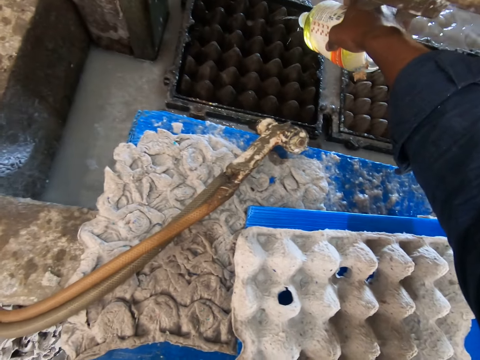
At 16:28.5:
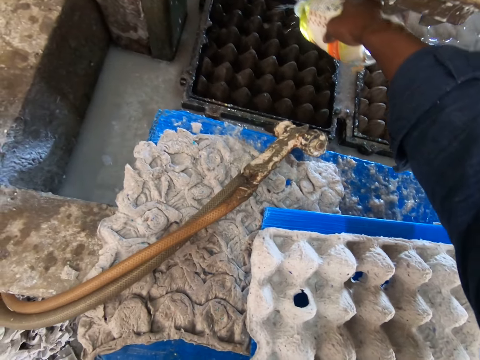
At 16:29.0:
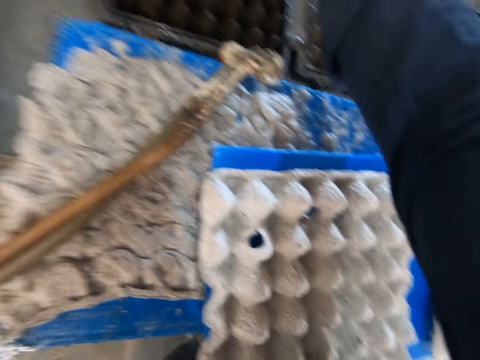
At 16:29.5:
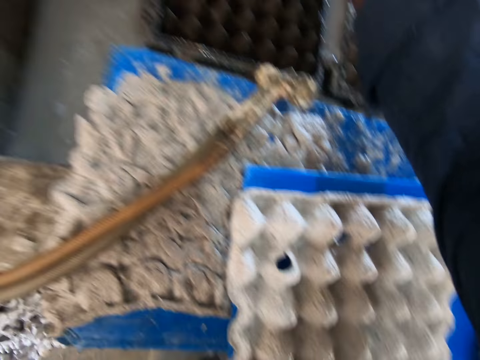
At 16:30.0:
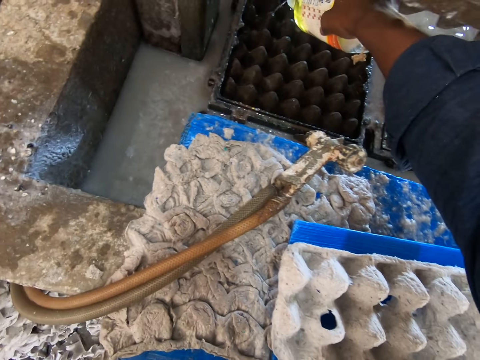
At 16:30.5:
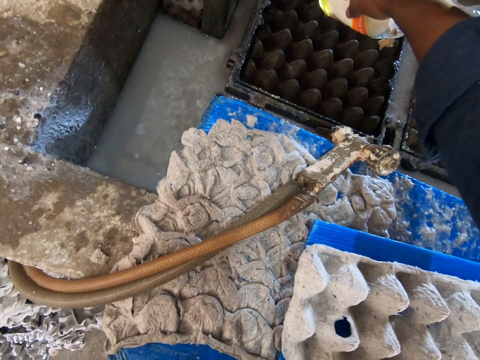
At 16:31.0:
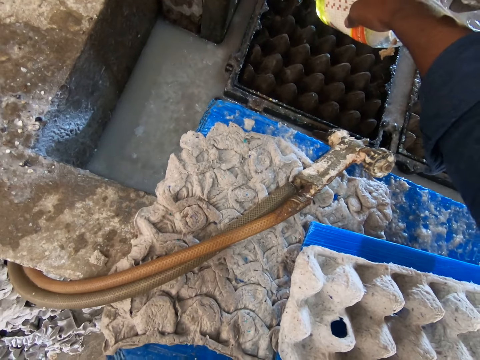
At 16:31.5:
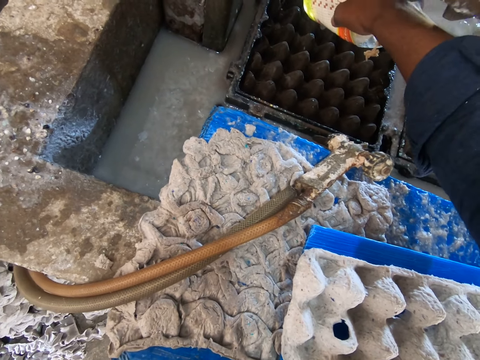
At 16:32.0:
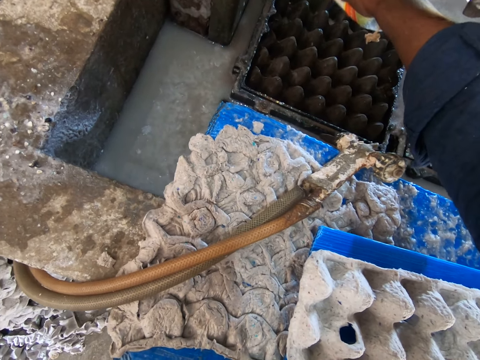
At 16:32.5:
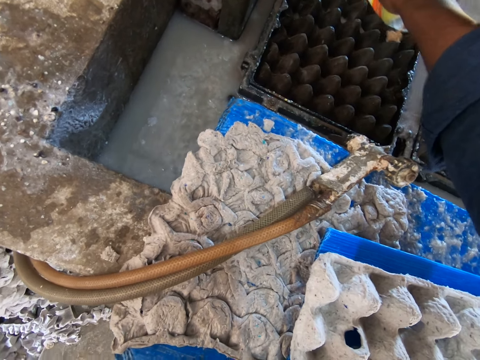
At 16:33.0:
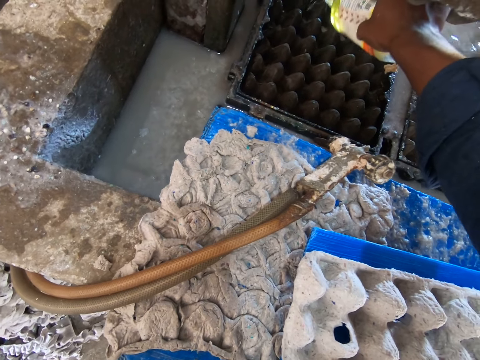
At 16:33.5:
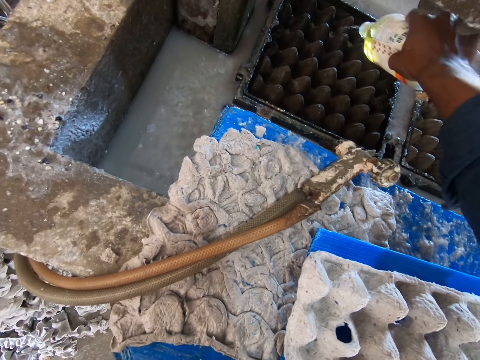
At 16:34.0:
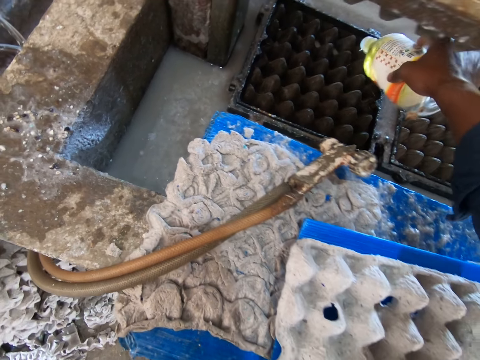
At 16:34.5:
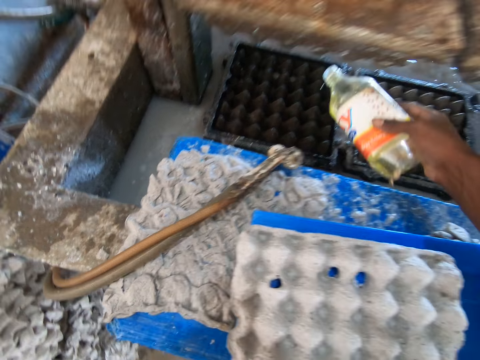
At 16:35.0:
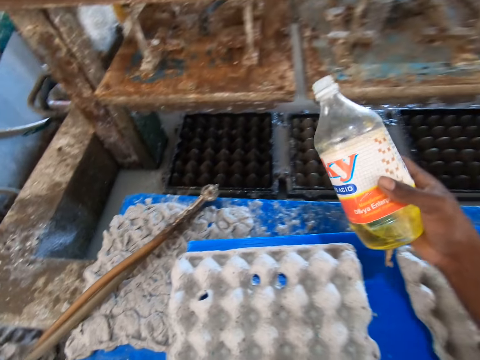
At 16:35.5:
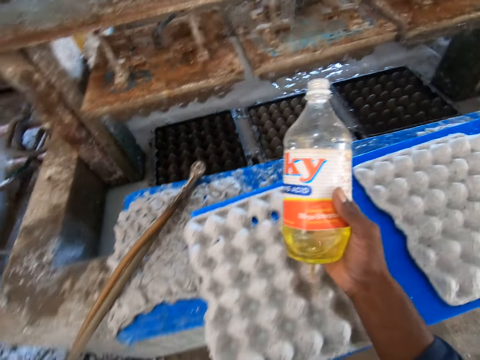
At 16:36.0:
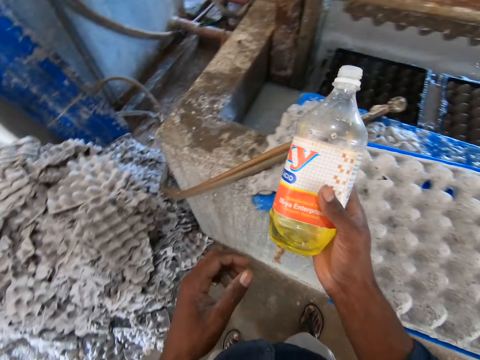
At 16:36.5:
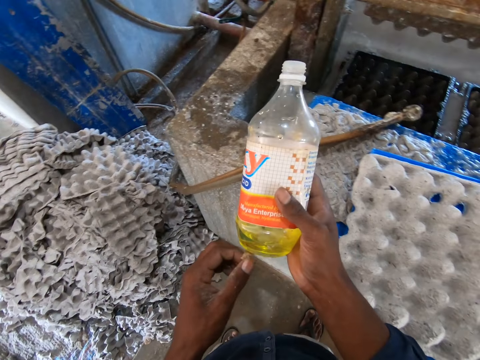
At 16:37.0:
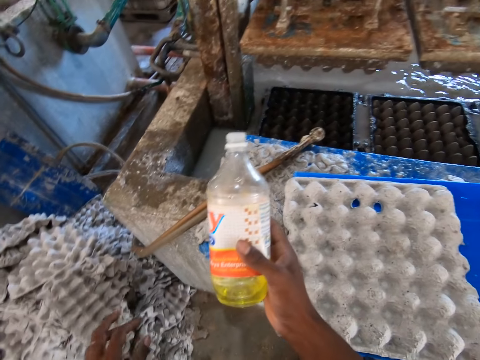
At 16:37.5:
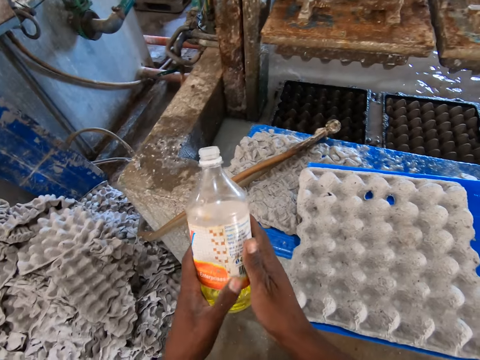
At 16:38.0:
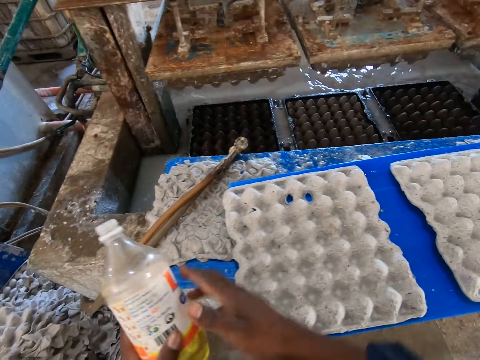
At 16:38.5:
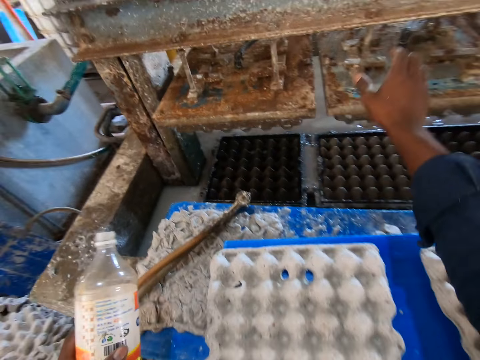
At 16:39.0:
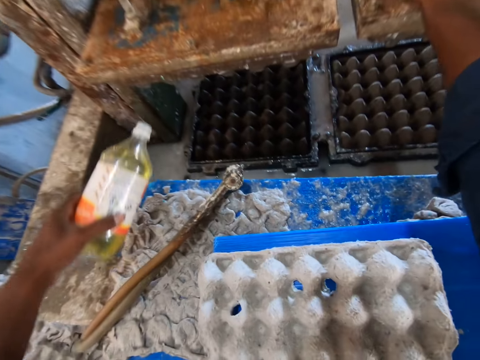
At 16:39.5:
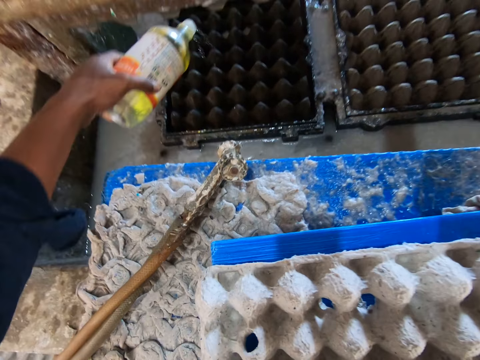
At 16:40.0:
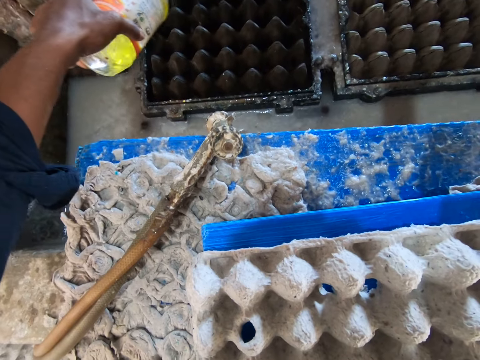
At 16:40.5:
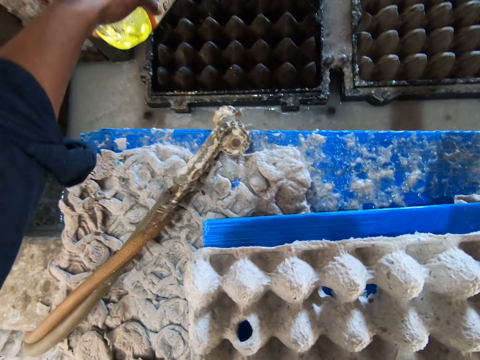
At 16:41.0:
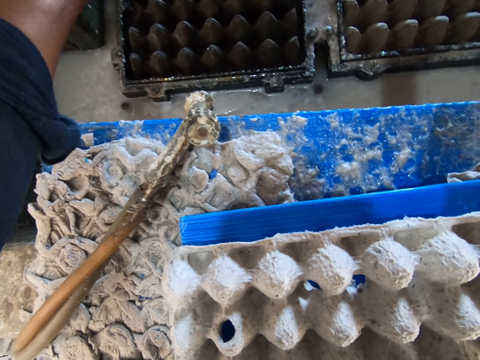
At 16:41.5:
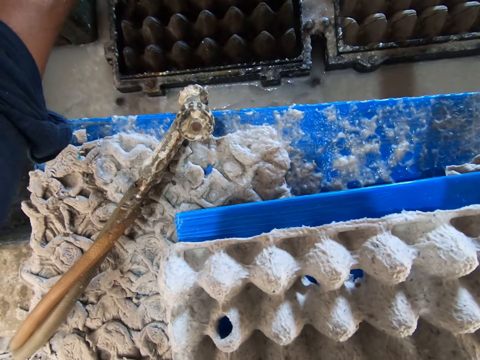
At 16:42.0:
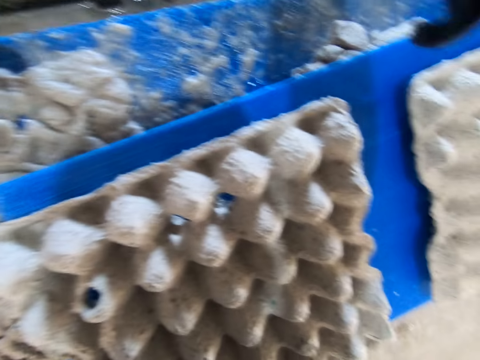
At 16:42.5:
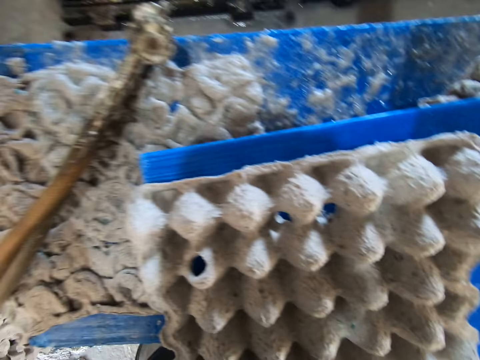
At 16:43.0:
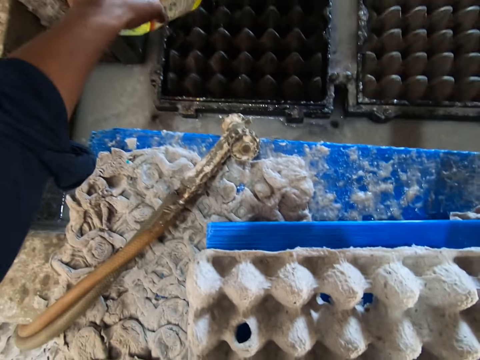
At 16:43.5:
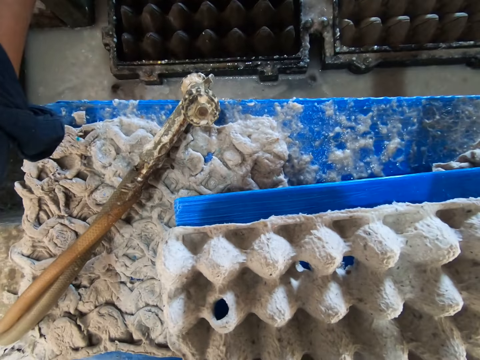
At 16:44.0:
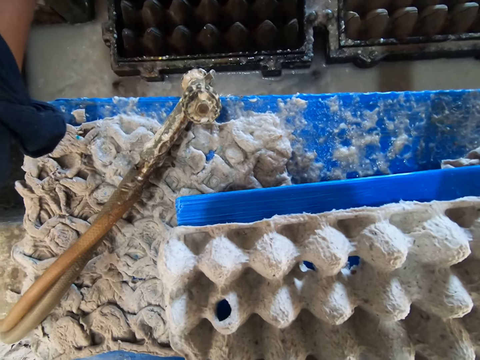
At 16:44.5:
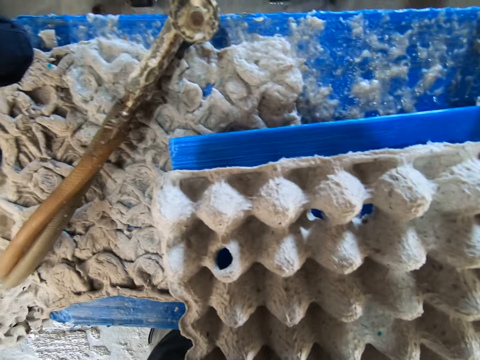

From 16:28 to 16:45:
The camera wearer removes dirt from the bottle with his left hand. He looks at the cleaning acid. He transfers the bottle from his right hand to his left hand. He pours the acid from the bottle in his left hand on the pulp molding machine or baking tray.

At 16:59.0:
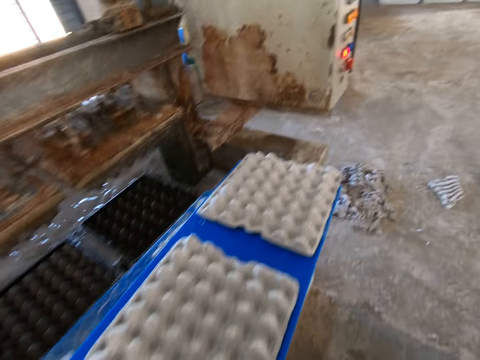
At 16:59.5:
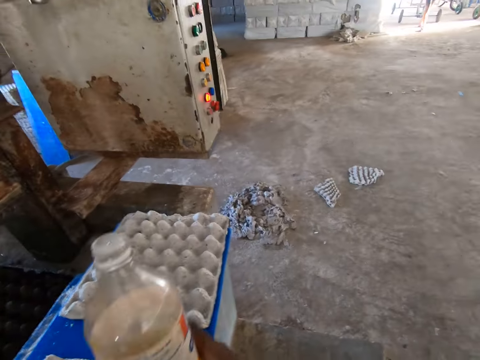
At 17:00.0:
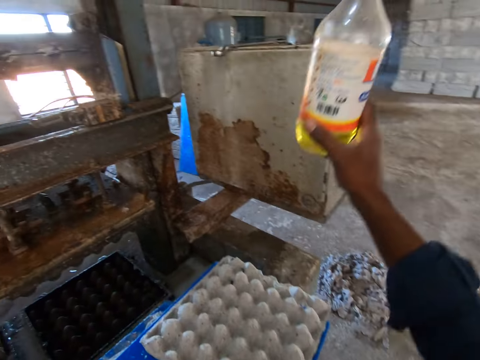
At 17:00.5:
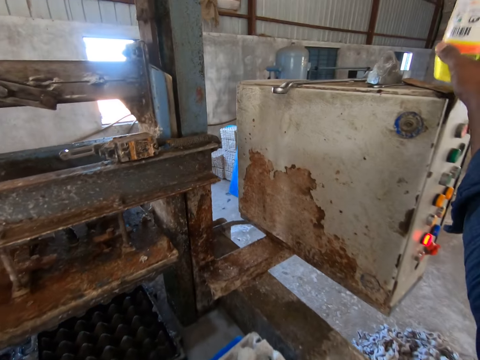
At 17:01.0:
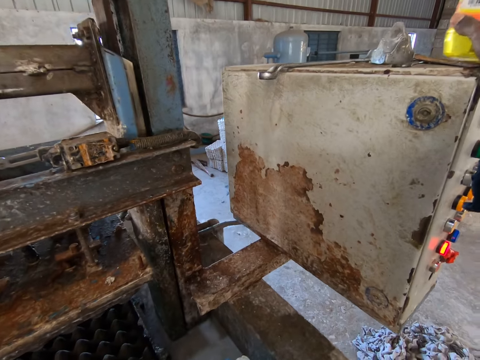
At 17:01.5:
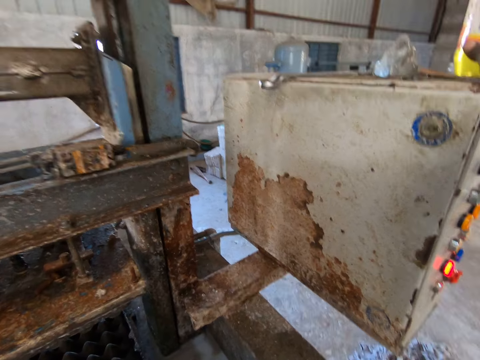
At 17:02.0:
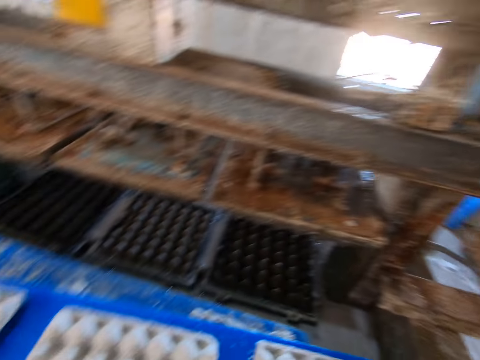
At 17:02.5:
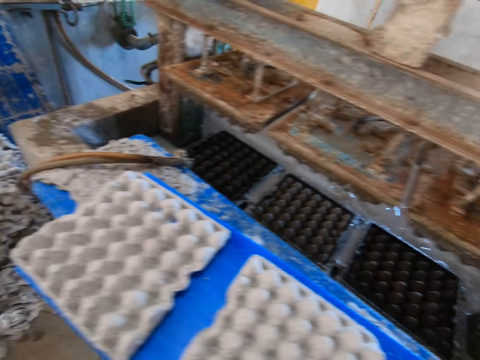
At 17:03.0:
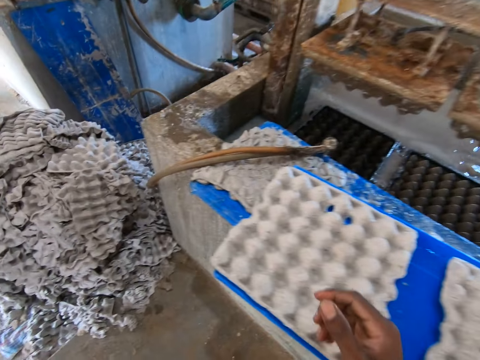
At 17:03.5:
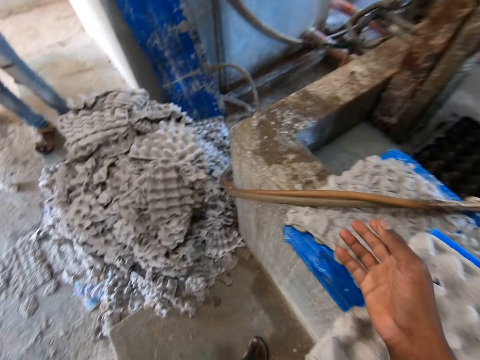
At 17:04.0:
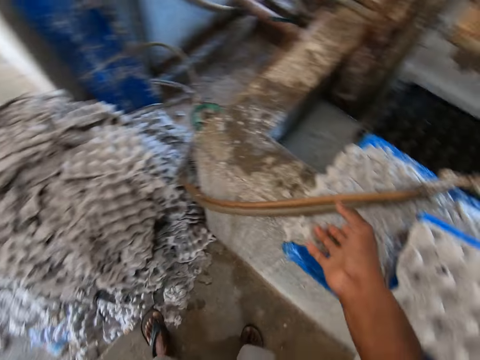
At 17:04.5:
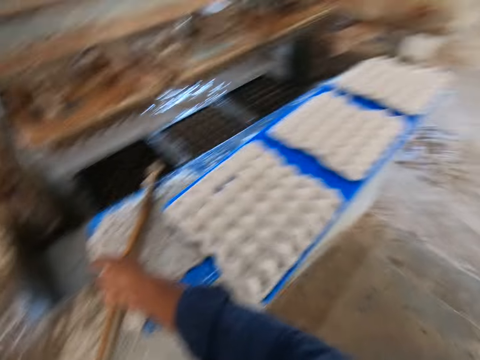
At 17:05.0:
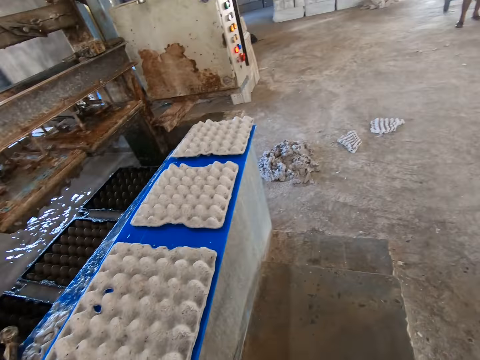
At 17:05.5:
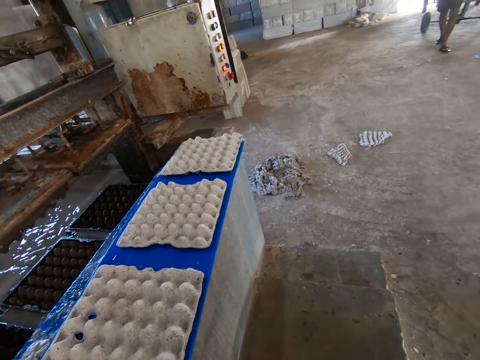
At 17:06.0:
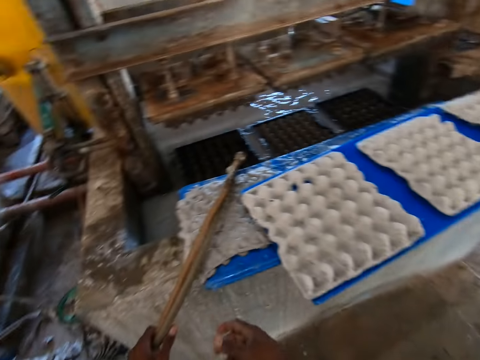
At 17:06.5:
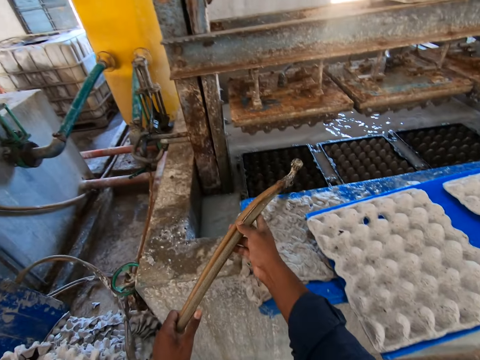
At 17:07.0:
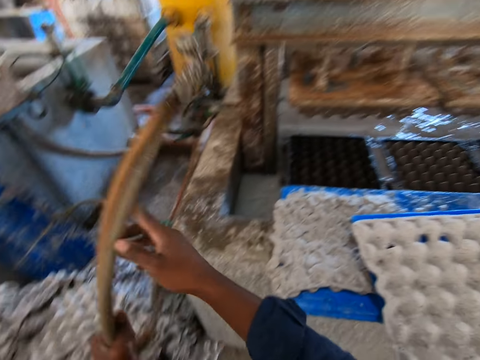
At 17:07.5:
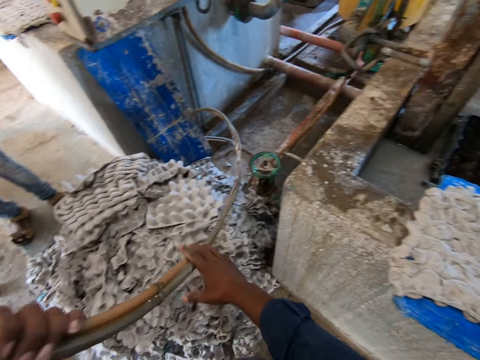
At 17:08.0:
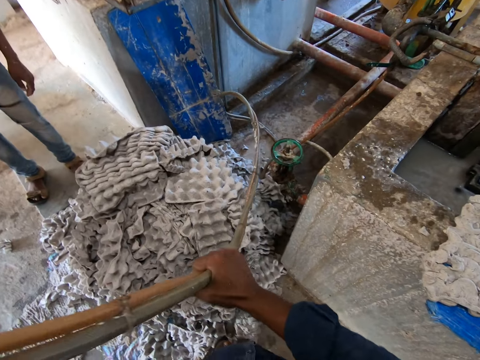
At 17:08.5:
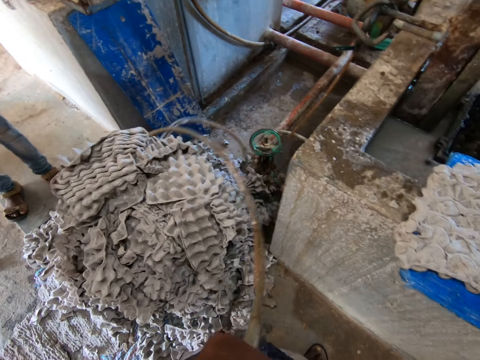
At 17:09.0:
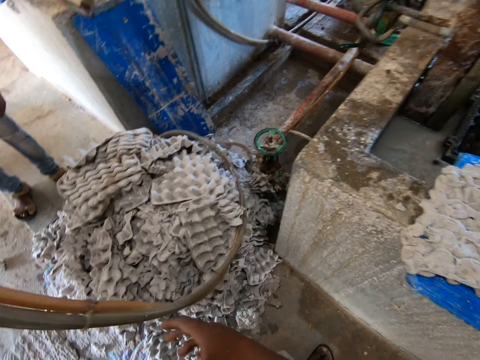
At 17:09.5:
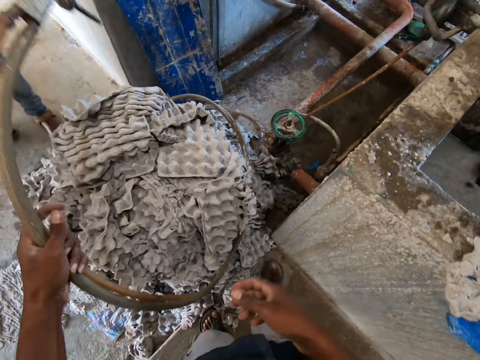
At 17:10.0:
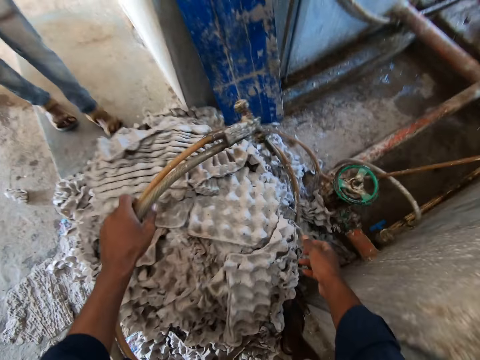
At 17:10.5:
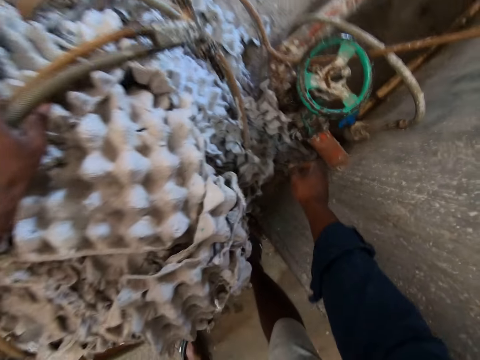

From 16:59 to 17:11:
The camera wearer drops the acid bottle in his right hand on the pulp molding switch box. He walks around and looks around. He takes a water hose or pipe on the wall with both hands. He lifts the pipe and pulls the pipe.
